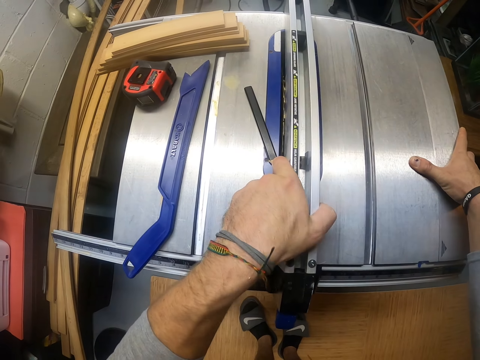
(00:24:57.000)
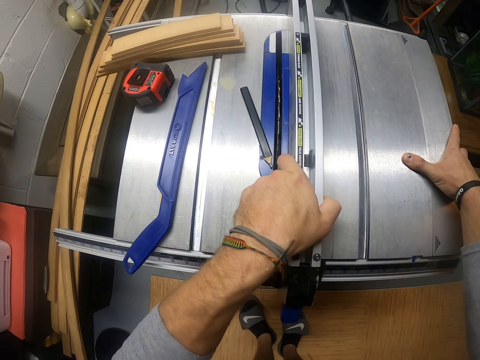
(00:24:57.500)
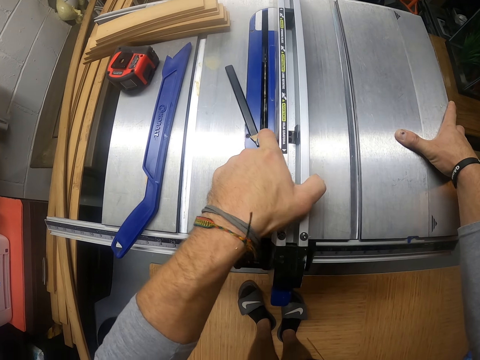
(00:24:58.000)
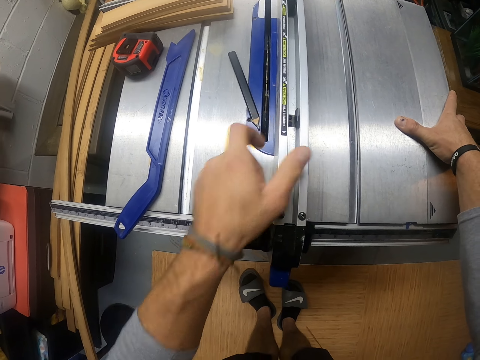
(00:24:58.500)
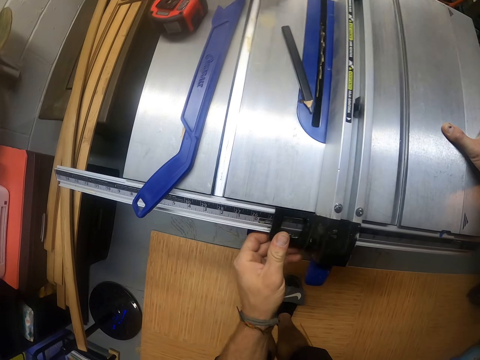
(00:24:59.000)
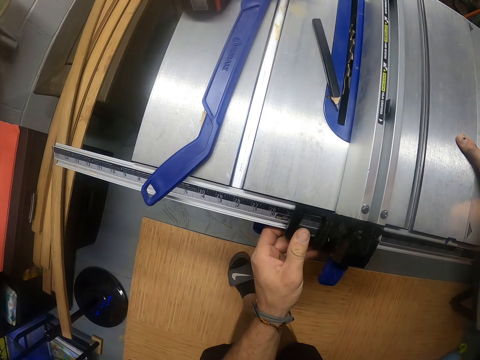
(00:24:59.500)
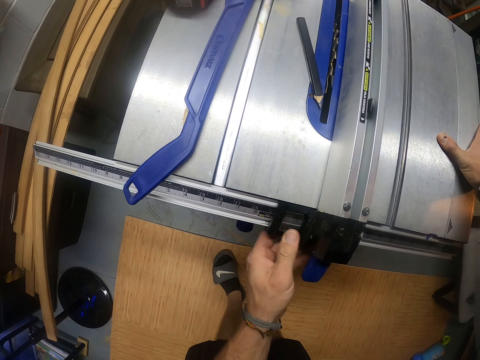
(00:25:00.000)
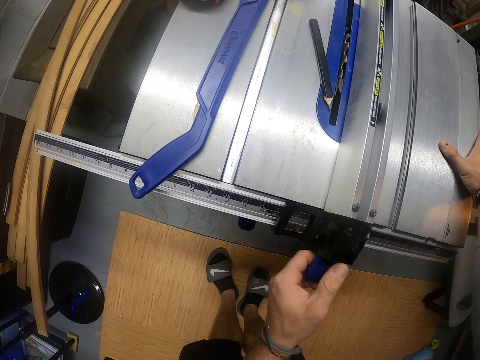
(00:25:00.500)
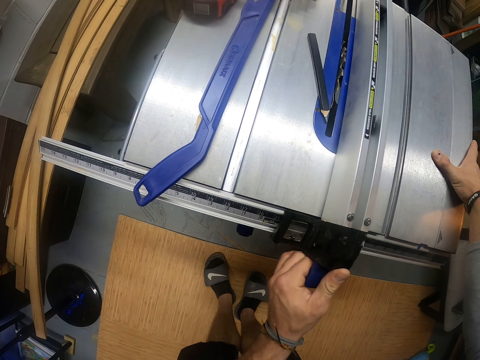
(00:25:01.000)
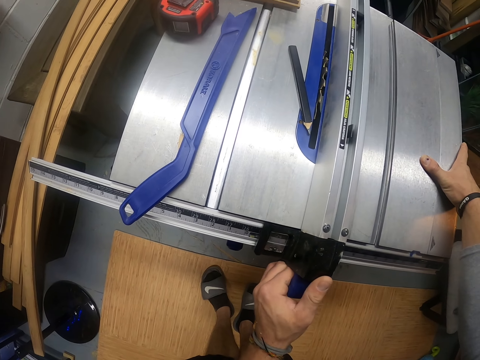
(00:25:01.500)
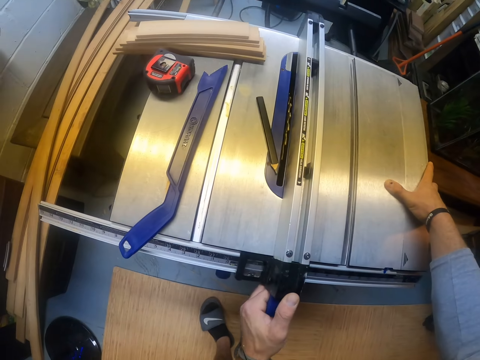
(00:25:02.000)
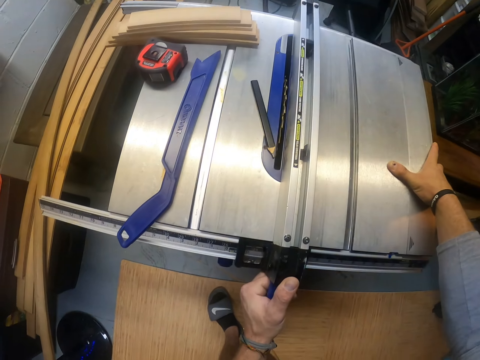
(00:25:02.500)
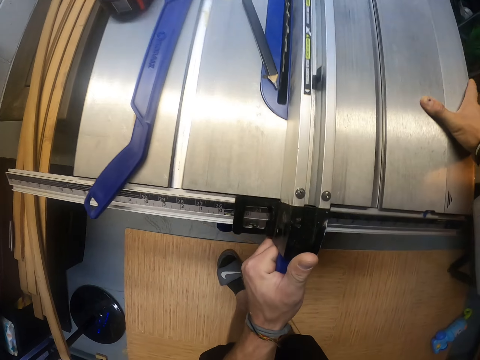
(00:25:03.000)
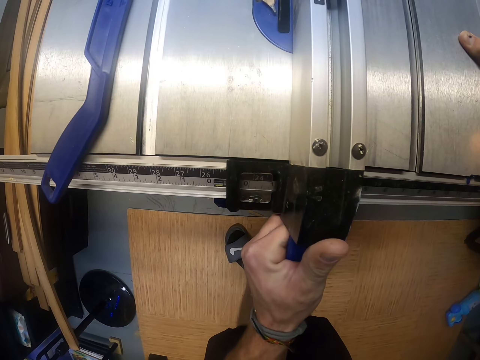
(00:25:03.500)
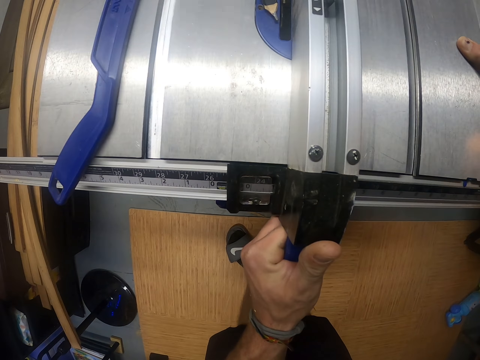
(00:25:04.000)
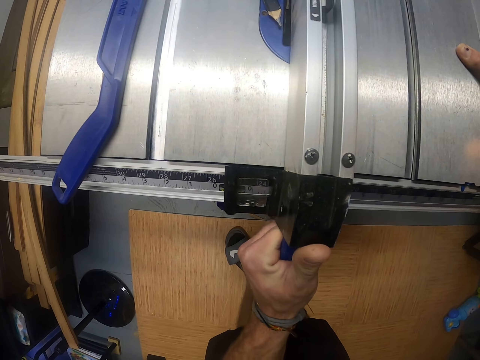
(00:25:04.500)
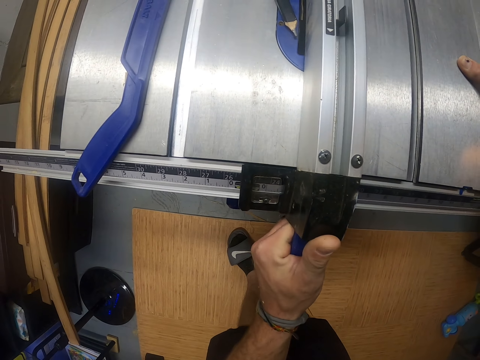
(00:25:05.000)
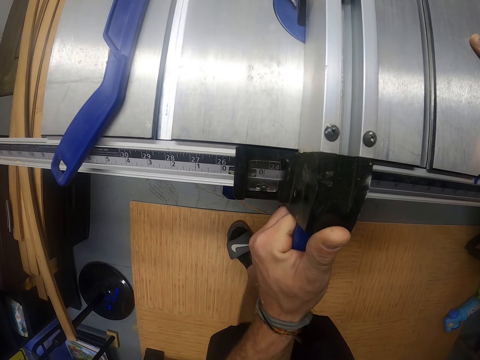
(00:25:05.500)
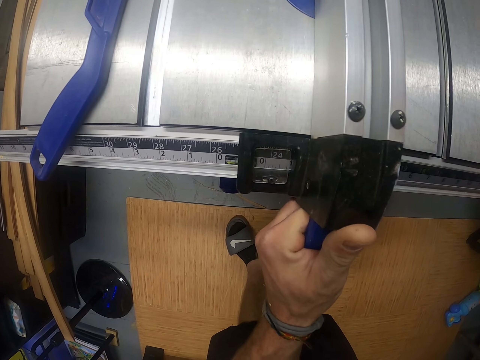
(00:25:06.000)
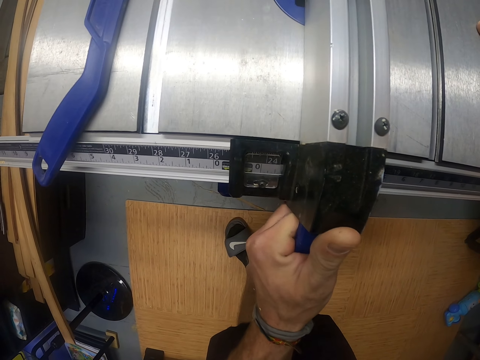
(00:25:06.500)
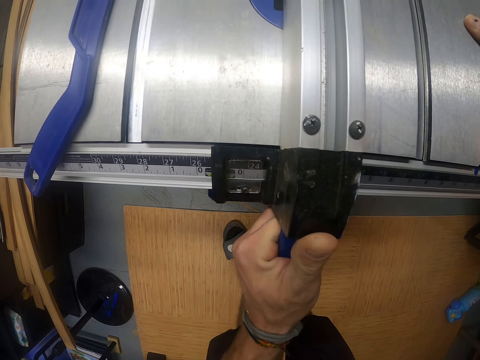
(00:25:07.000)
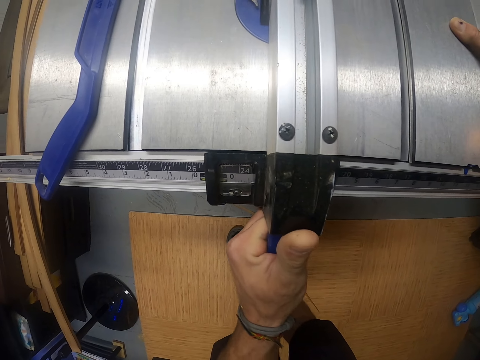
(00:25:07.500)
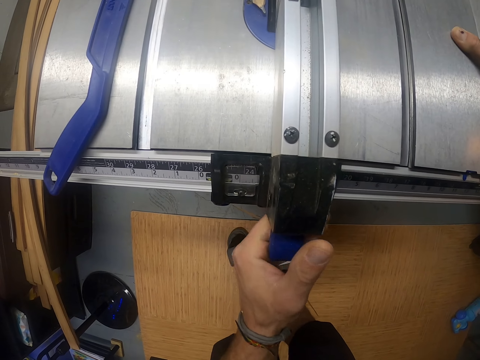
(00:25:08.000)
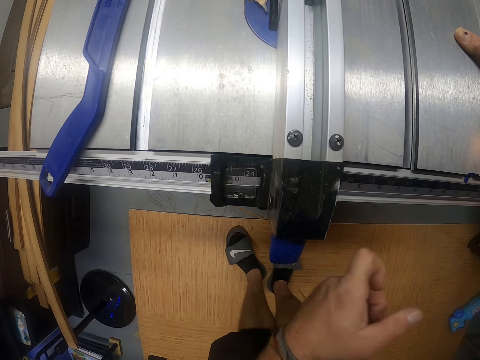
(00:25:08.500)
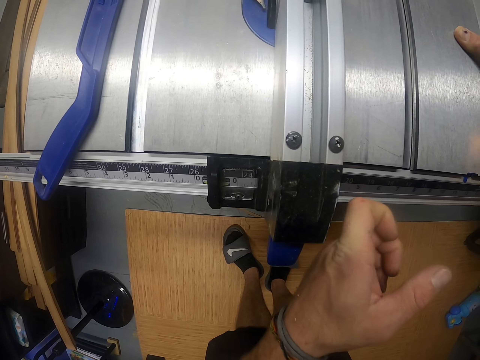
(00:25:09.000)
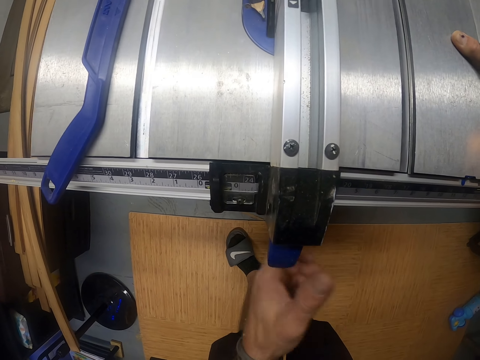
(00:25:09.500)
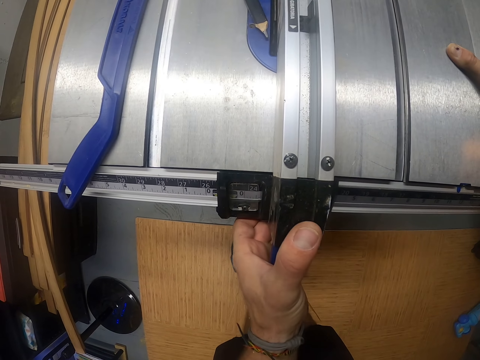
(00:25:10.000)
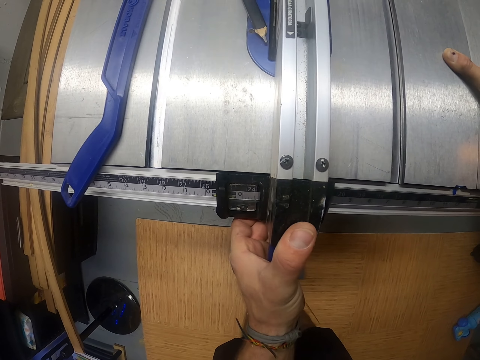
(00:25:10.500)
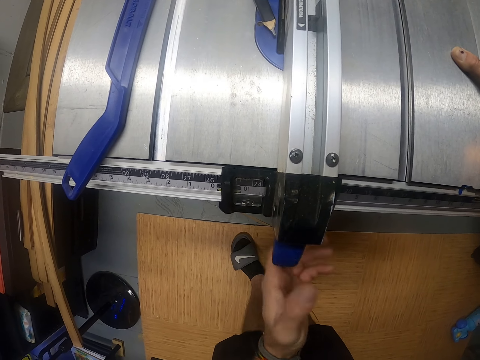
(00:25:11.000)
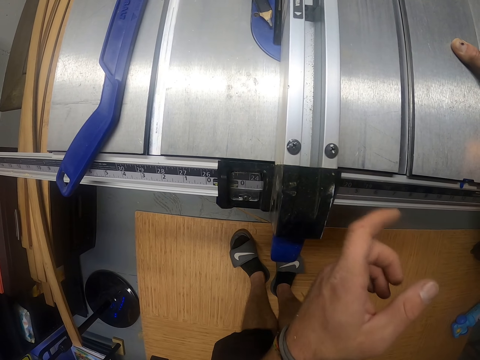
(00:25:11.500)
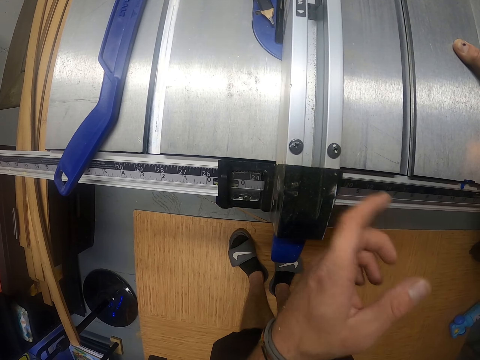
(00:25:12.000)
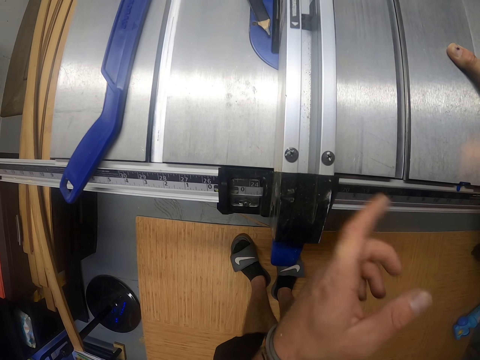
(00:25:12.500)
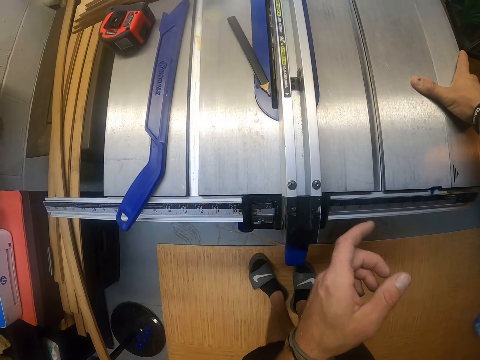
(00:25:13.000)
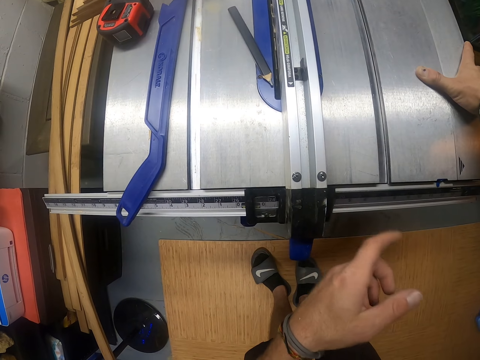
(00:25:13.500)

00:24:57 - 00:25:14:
The camera wearer moves part of the machine. He looks at the measurements. He hits the rip fence of the table saw with his left hand. He adjusts the rip fence of the table saw with his left hand.

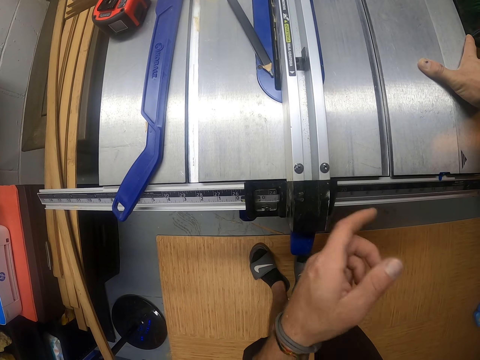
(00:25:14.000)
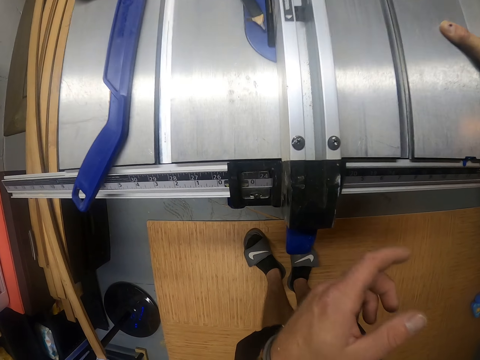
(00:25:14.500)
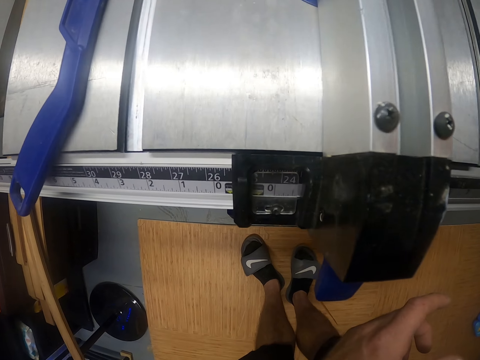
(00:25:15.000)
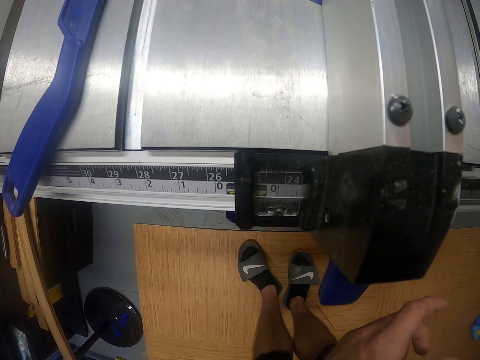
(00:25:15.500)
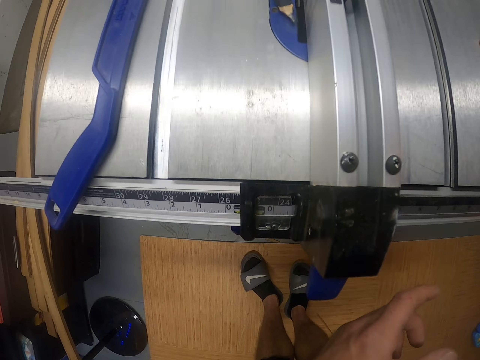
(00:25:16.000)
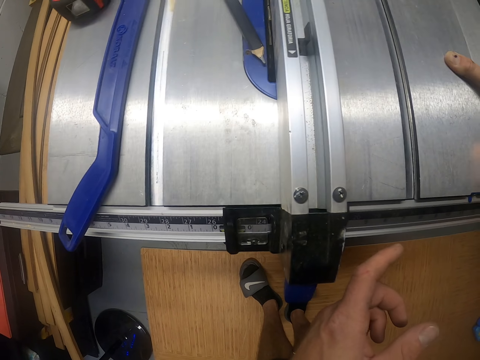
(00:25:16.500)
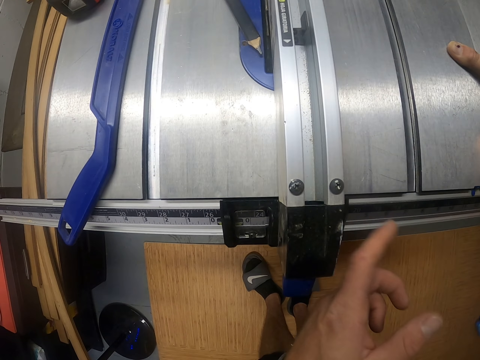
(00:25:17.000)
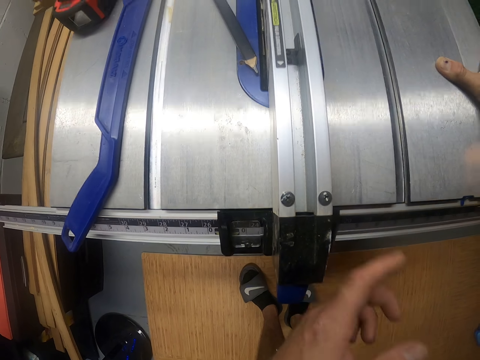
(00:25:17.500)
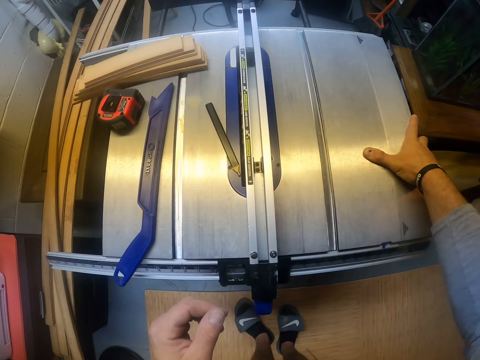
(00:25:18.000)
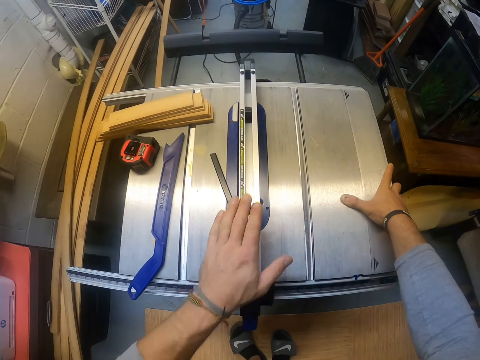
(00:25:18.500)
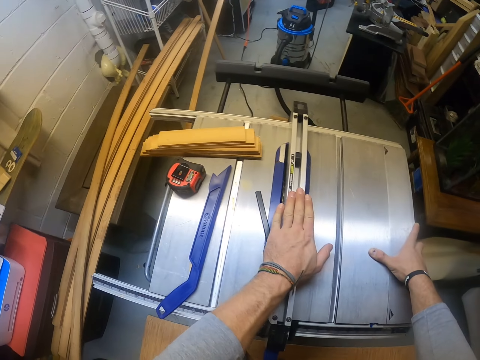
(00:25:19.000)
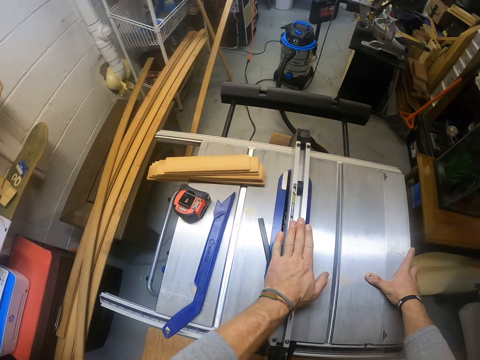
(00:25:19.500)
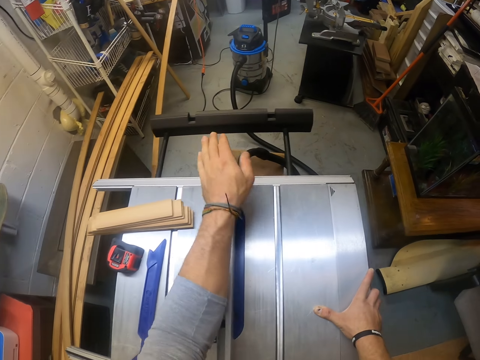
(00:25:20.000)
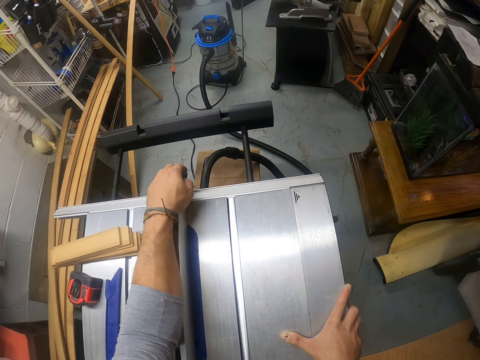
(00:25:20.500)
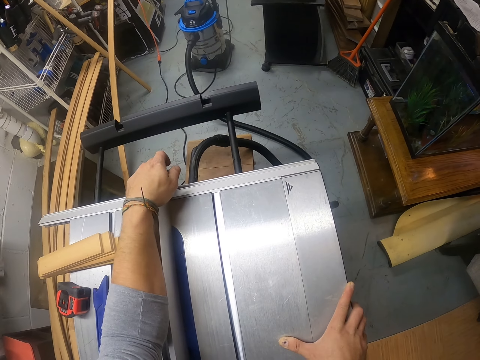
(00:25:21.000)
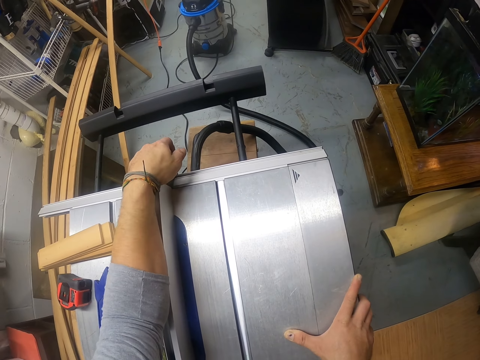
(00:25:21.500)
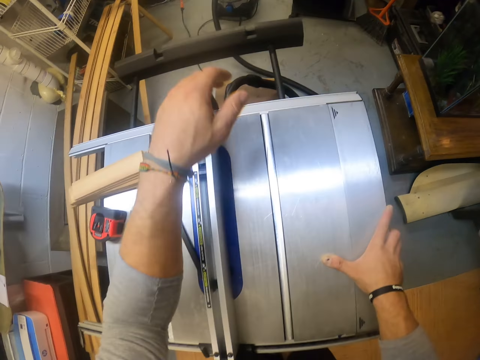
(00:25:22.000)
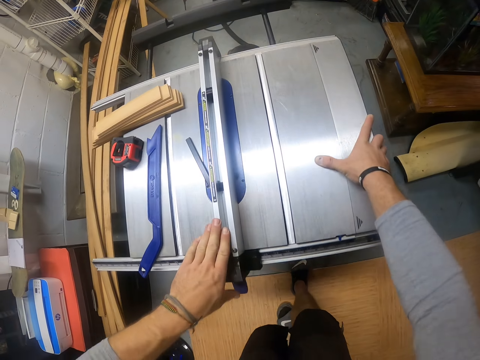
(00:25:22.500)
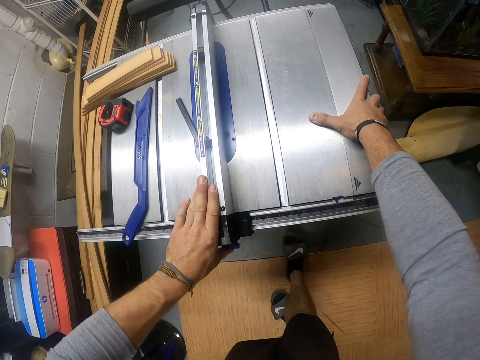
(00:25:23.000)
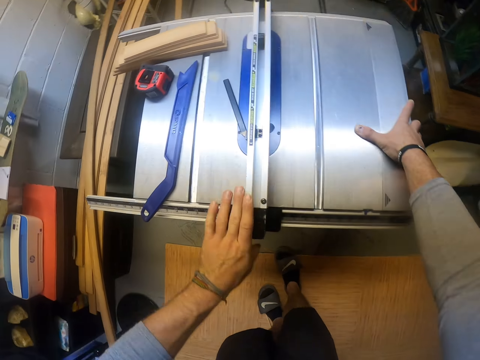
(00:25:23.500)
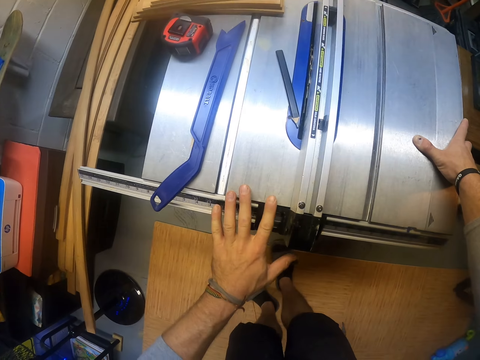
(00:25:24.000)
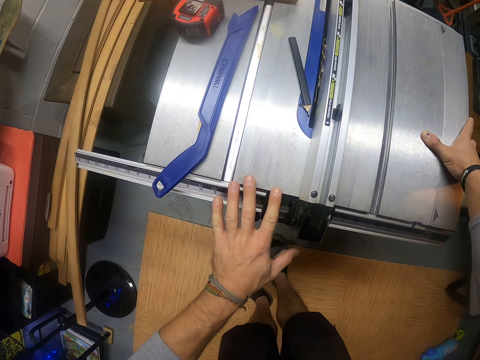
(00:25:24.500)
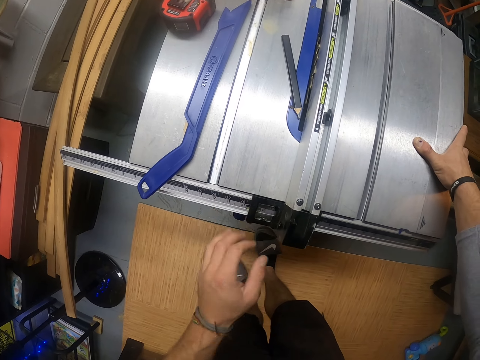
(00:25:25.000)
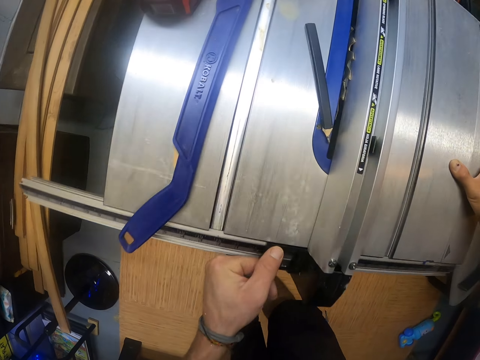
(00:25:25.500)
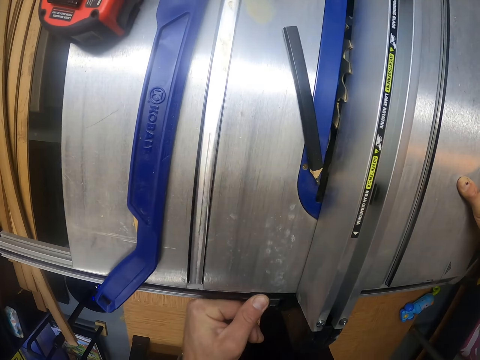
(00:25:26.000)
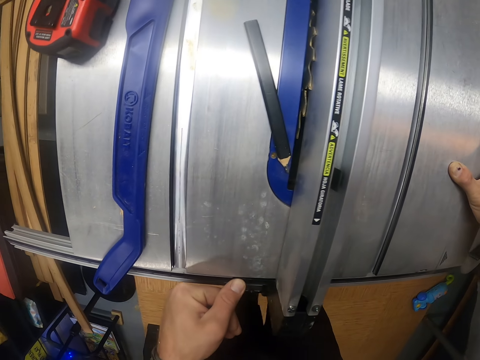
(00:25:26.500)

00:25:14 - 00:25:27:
The camera wearer looks at the measurements. He knocks the machine with his hand. He places his left hand on the machine. He holds the right side of the machine with his left hand. He locks the machine.
